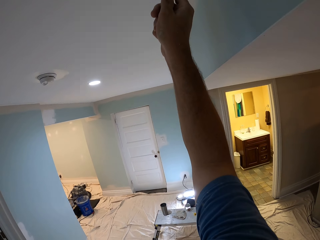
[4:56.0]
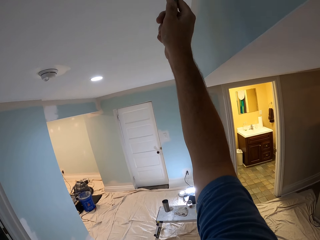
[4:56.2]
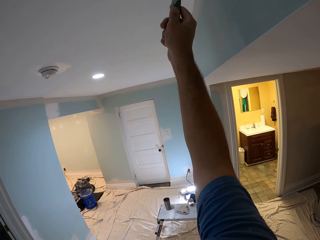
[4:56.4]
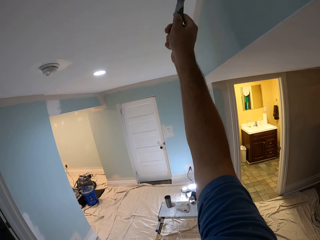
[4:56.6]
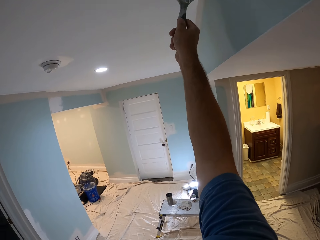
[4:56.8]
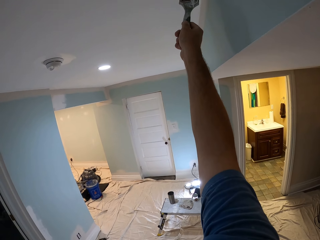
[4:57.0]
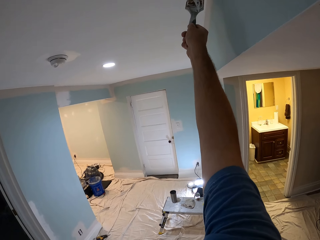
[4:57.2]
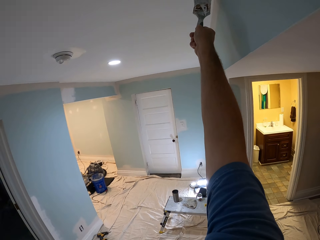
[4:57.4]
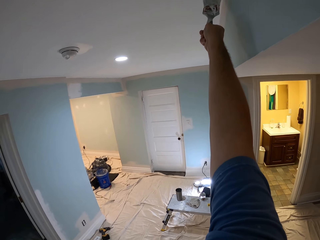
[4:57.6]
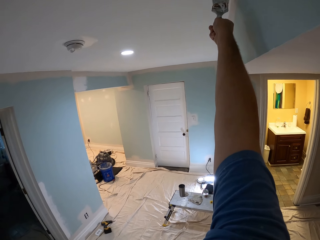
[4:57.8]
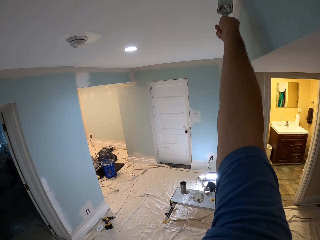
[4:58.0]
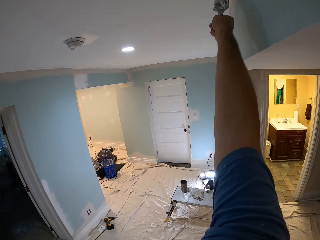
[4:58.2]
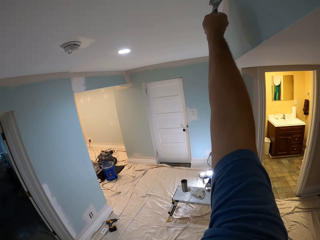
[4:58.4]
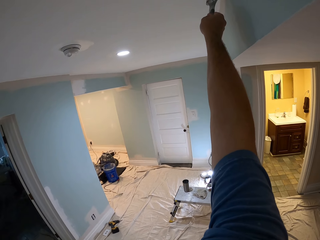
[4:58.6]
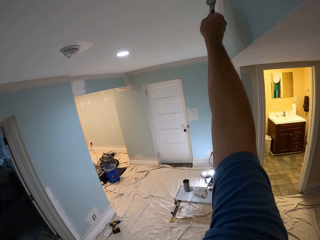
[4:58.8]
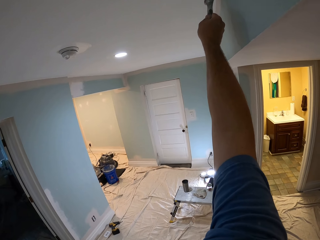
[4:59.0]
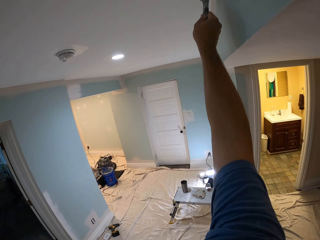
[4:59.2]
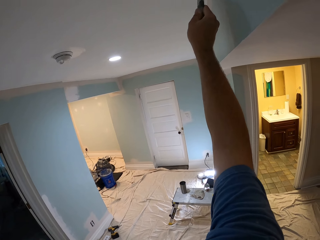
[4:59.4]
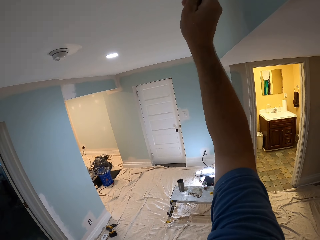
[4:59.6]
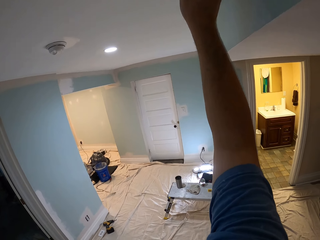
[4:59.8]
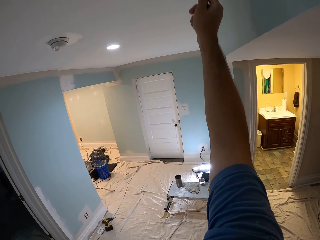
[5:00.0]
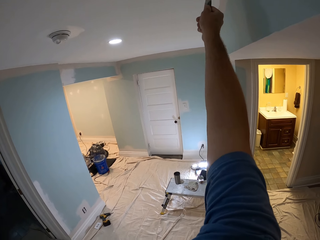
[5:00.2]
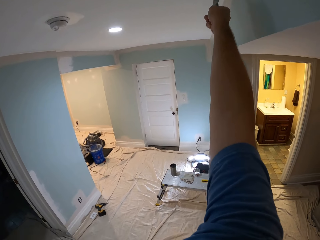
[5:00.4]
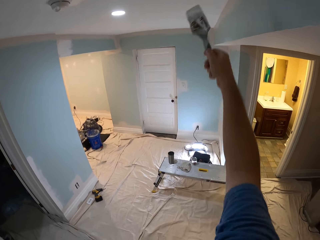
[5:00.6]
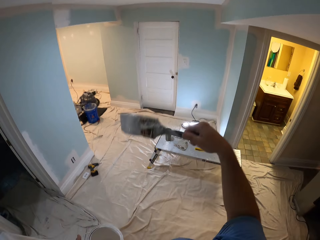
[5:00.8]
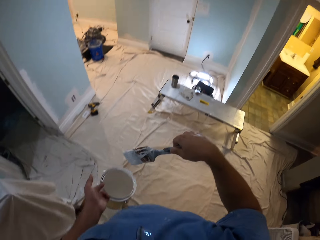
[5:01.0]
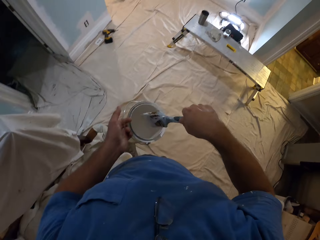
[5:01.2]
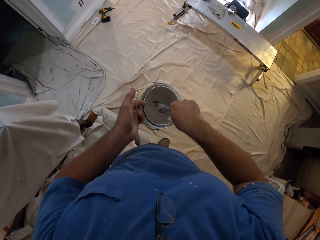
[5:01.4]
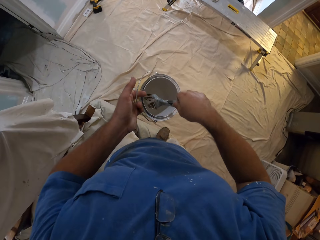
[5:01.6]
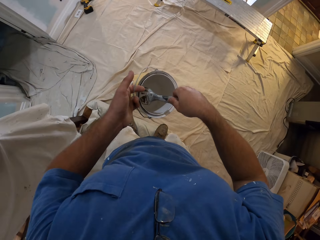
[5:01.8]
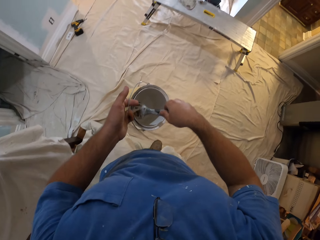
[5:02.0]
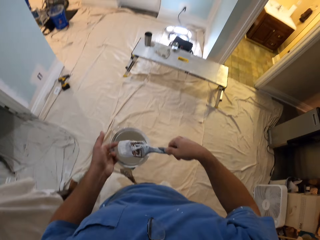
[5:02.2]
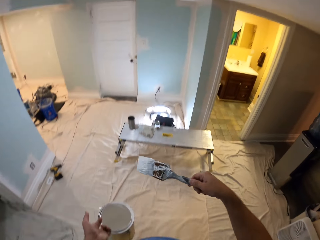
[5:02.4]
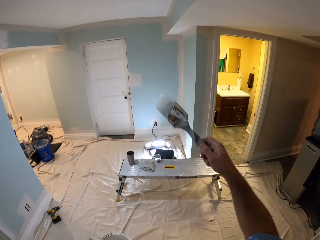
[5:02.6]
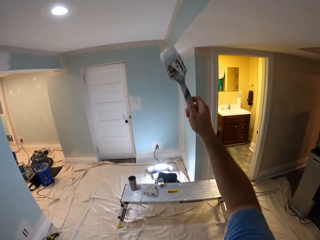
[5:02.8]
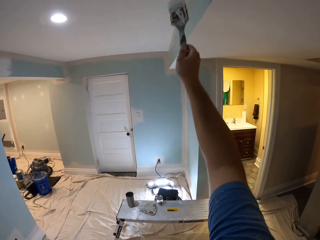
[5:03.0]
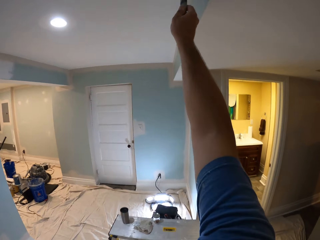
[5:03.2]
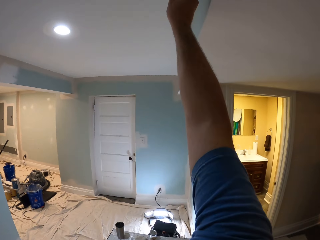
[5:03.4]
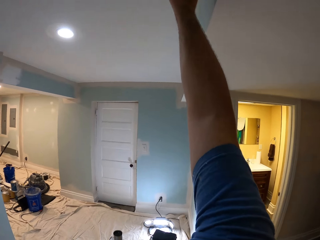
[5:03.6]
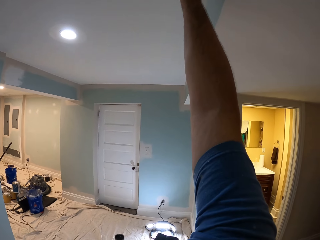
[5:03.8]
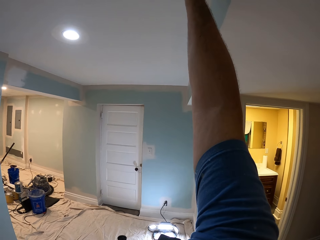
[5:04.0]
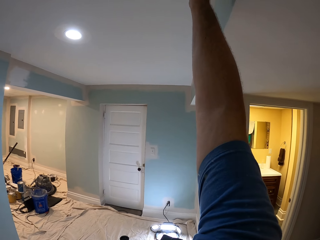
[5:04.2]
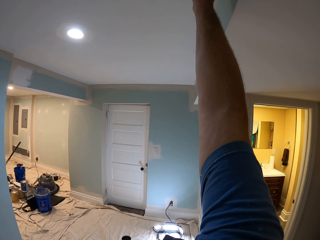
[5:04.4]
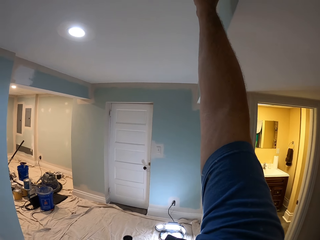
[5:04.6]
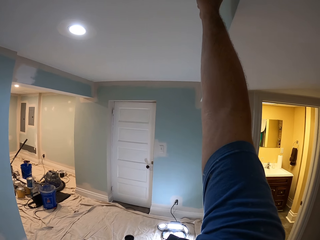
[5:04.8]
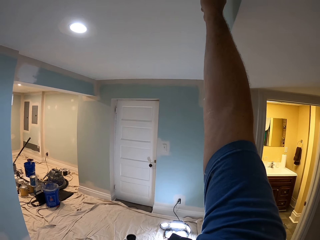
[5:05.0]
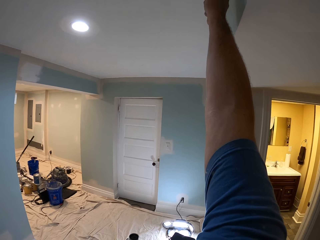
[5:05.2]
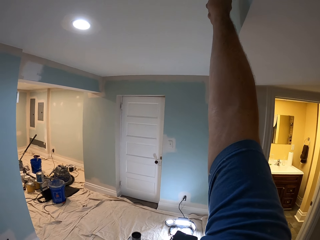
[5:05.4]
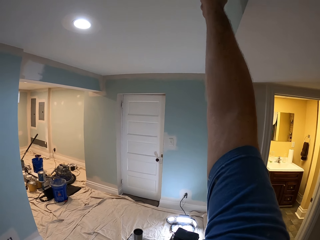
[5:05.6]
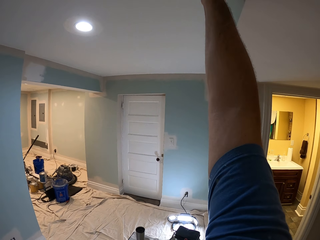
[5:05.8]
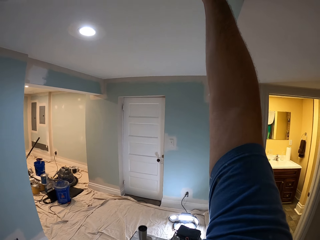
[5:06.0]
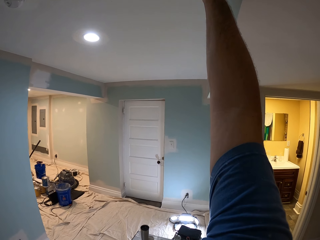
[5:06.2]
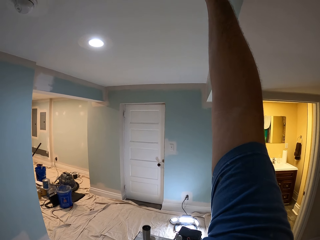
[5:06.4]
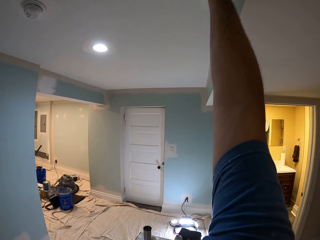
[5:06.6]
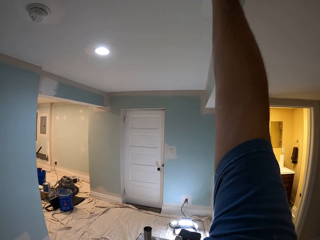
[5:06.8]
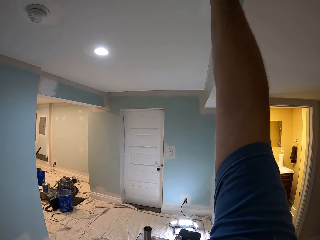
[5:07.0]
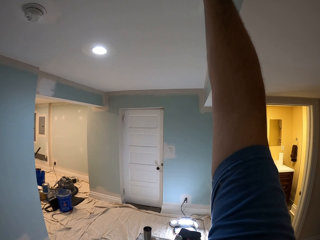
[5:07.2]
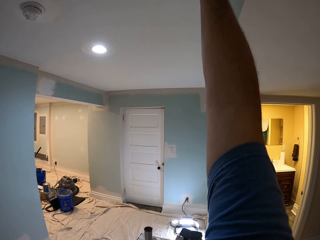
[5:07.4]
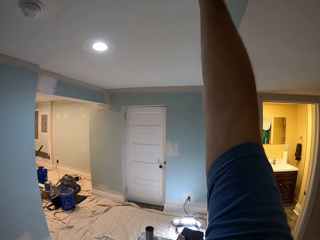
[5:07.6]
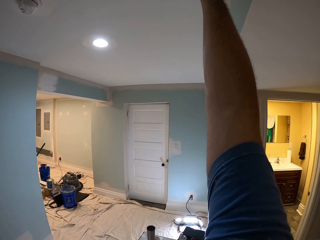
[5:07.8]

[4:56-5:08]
The camera wearer dips the paint brush into the paint can. They paint the ceiling of the house with the paint brush.

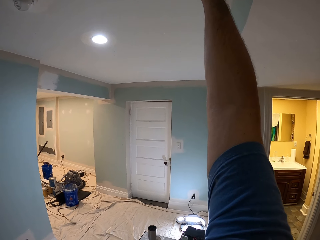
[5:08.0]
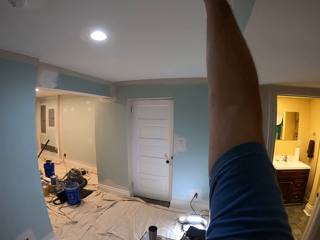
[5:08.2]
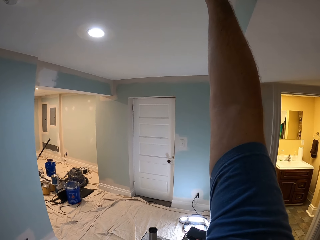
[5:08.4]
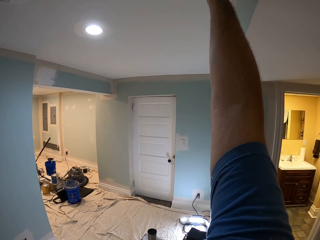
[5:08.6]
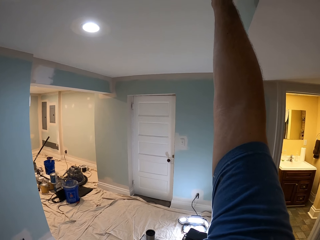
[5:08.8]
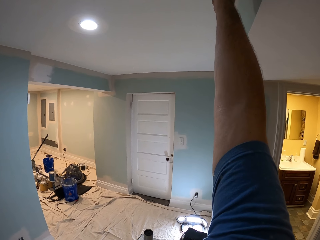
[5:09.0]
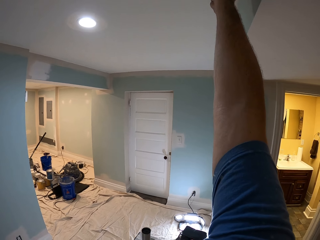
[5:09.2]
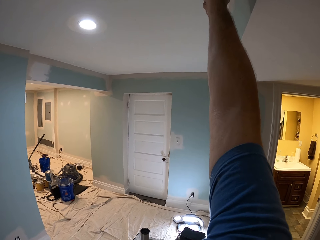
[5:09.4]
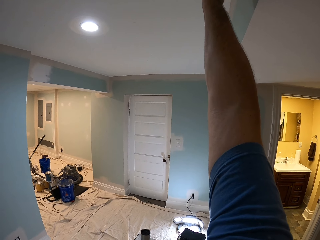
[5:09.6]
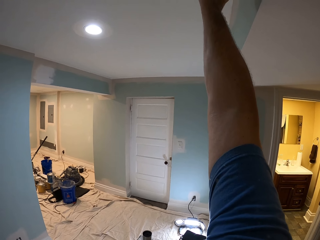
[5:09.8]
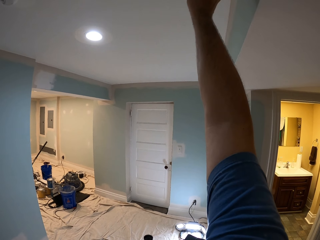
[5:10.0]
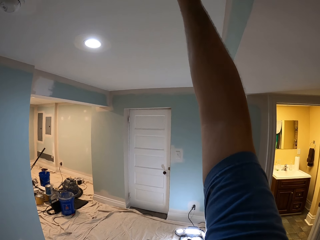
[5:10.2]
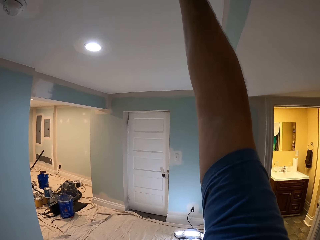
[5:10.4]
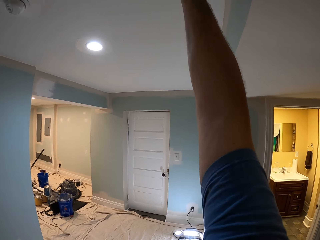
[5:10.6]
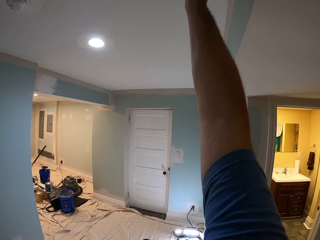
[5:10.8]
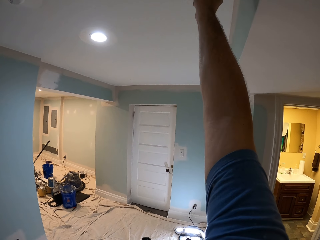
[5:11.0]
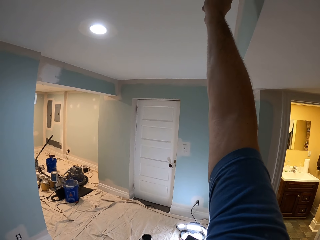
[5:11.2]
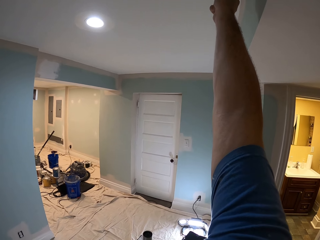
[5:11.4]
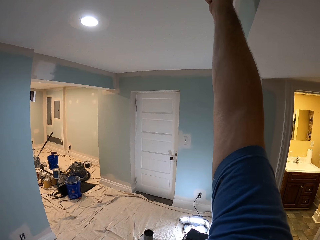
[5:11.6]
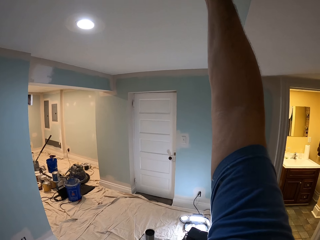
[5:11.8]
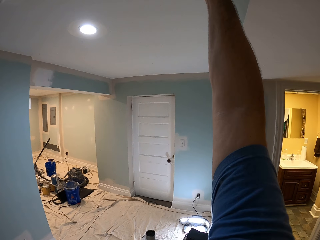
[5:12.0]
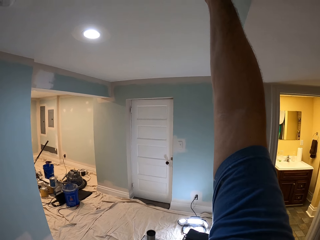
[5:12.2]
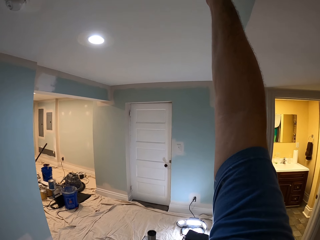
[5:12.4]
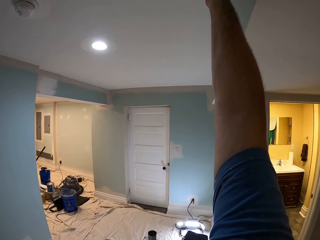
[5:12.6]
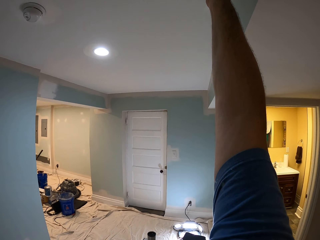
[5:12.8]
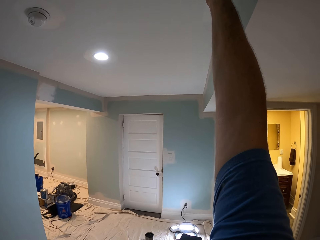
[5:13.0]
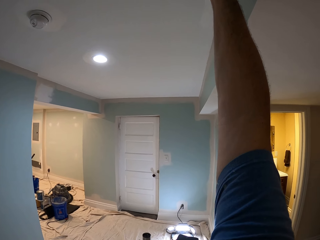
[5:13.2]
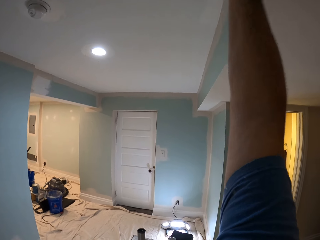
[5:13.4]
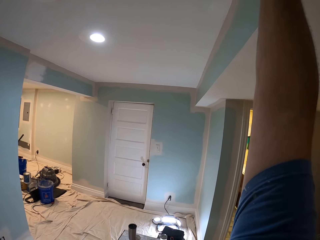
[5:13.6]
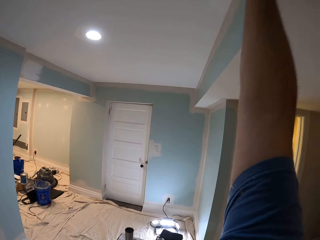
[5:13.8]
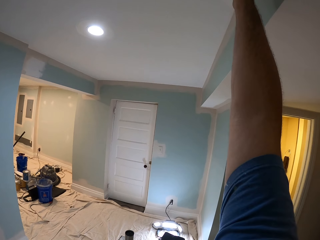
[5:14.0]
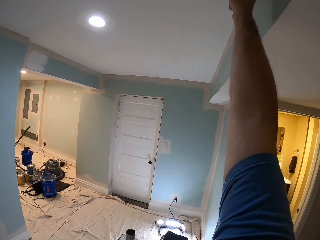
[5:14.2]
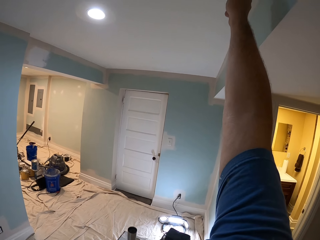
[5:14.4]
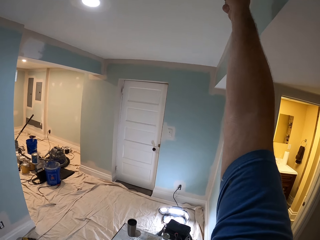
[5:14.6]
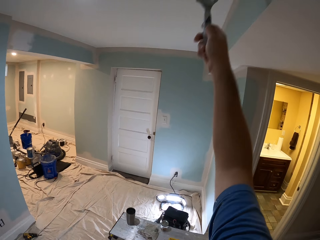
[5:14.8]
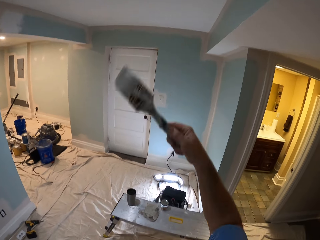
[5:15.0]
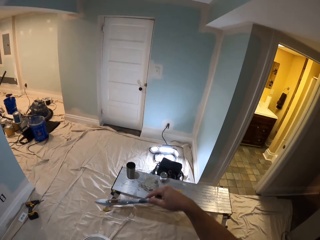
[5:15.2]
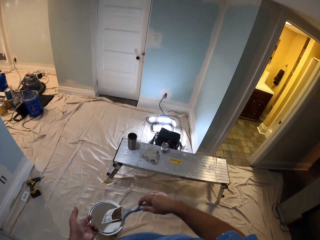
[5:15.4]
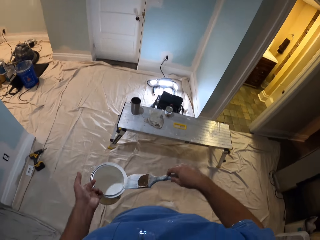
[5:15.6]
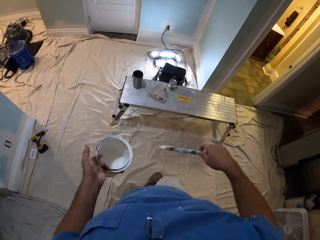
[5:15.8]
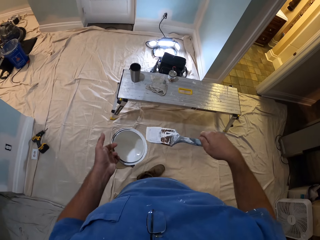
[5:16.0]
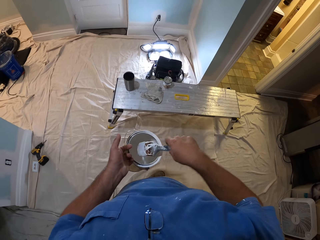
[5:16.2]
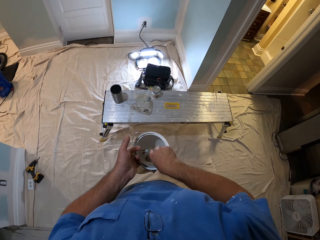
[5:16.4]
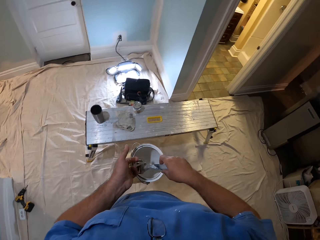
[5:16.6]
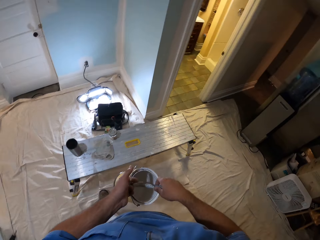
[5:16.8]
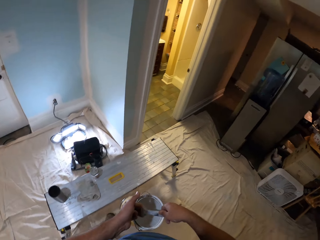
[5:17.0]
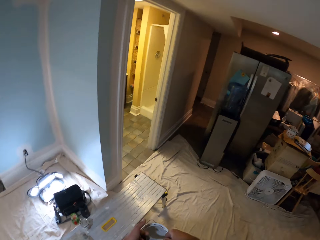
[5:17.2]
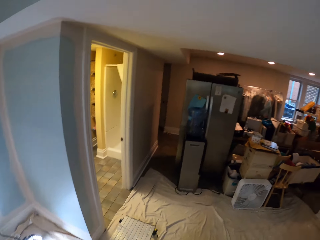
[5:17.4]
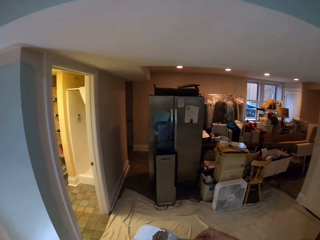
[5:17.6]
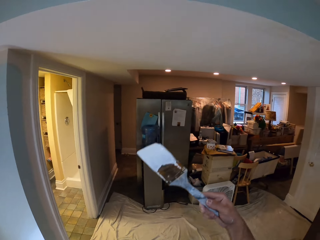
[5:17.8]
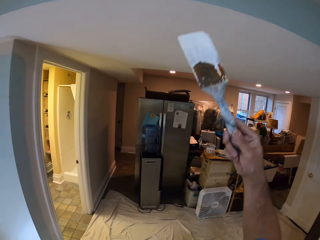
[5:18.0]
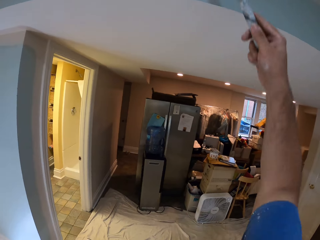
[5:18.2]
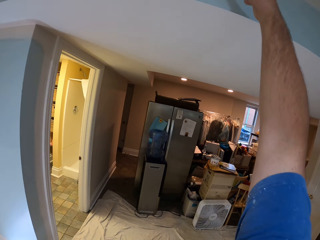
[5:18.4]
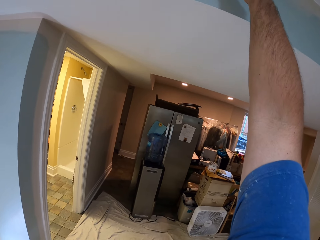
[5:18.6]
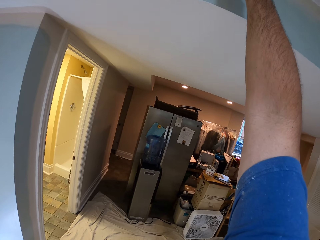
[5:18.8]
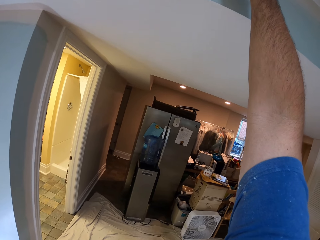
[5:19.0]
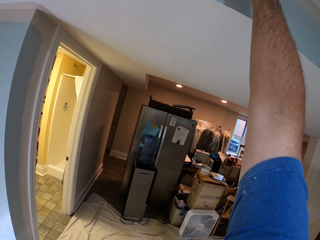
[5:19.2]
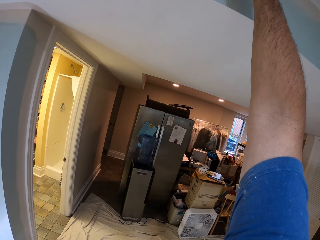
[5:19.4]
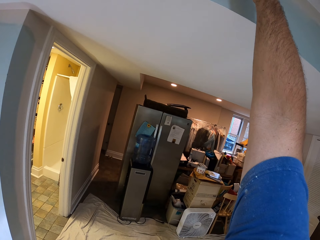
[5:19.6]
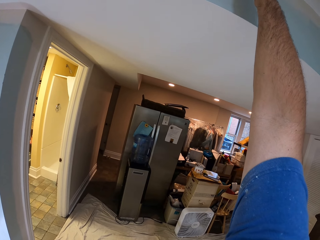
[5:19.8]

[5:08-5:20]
The camera wearer wipes the paint brush on the paint can's brim. They walk forward. They dip the paint brush into the paint can. They paint the ceiling of the house with the paint brush.
